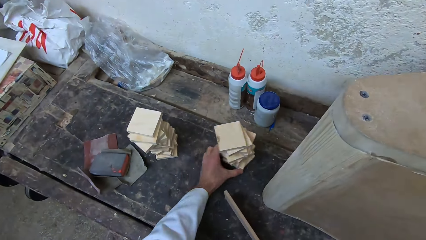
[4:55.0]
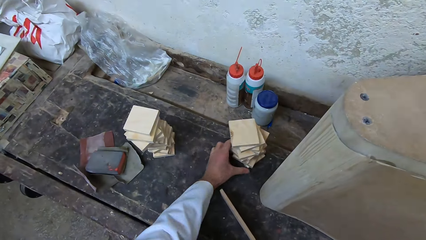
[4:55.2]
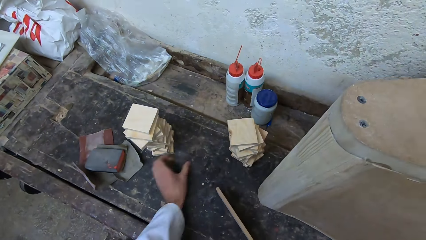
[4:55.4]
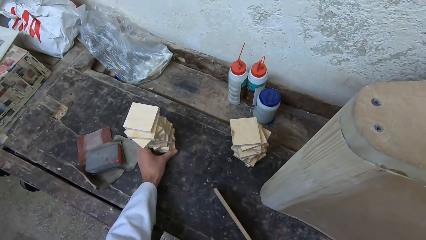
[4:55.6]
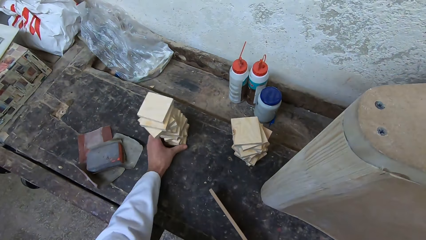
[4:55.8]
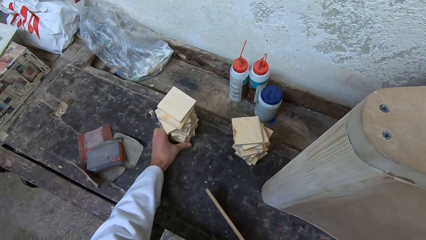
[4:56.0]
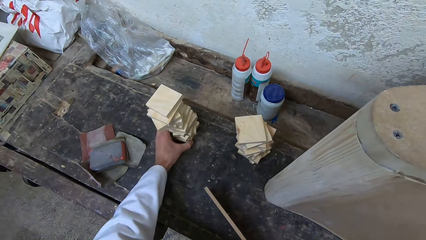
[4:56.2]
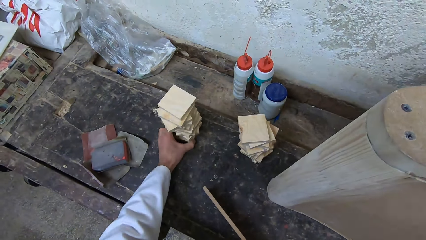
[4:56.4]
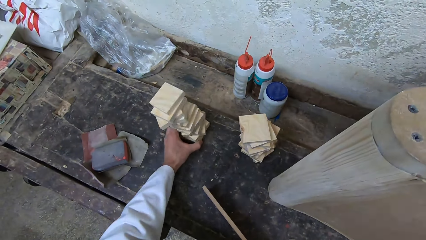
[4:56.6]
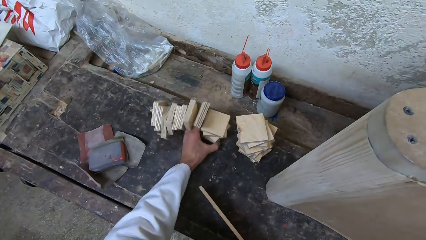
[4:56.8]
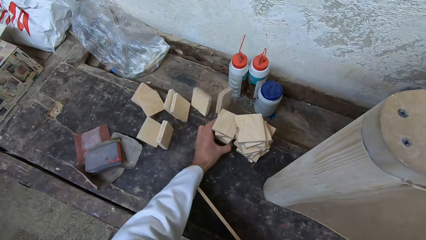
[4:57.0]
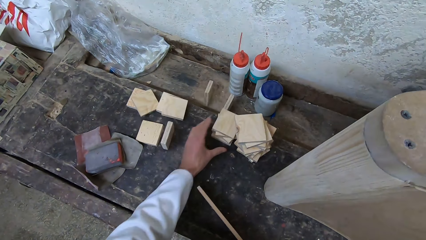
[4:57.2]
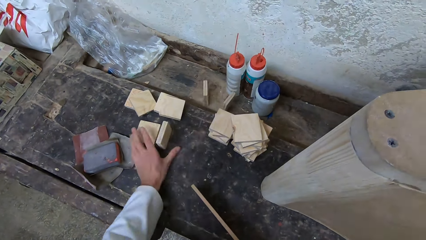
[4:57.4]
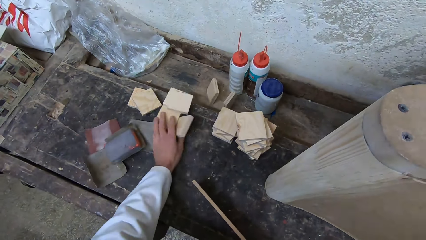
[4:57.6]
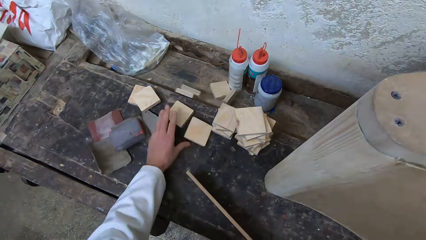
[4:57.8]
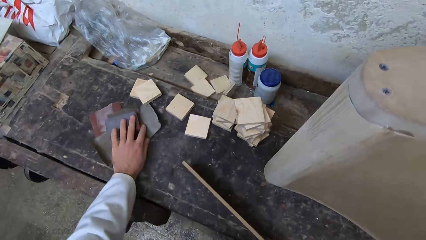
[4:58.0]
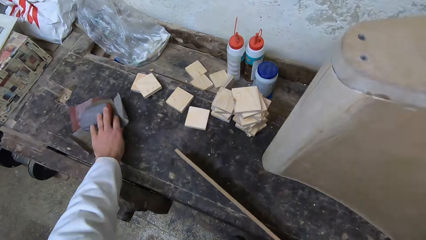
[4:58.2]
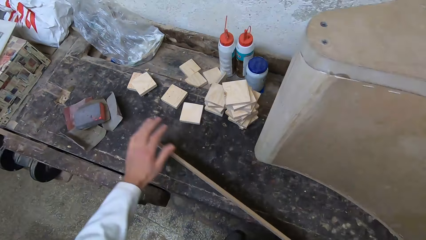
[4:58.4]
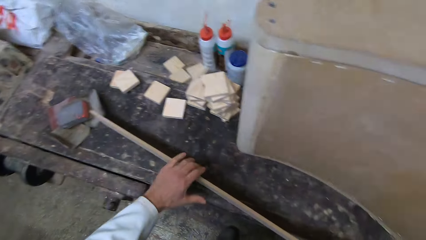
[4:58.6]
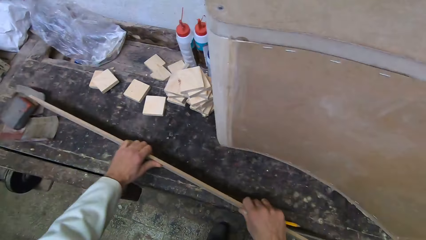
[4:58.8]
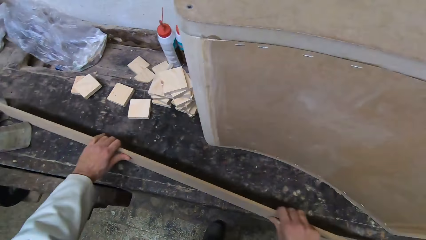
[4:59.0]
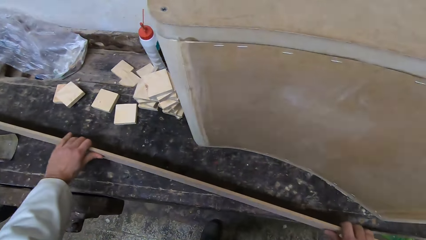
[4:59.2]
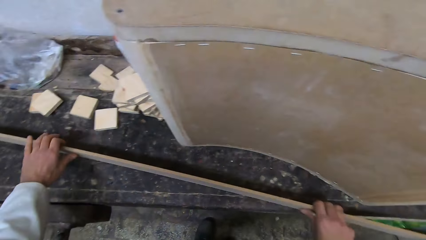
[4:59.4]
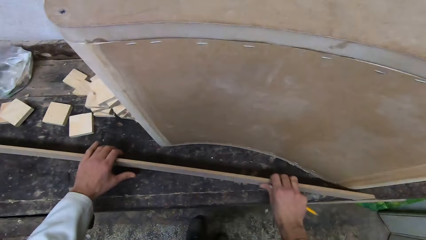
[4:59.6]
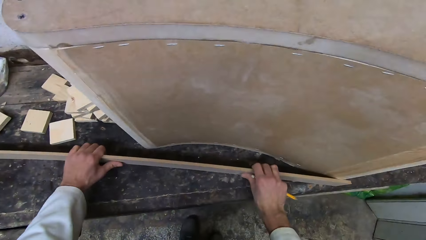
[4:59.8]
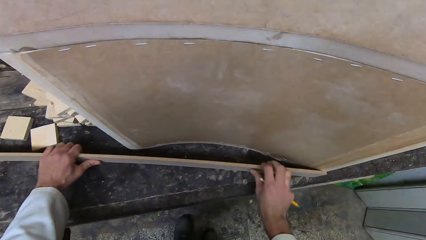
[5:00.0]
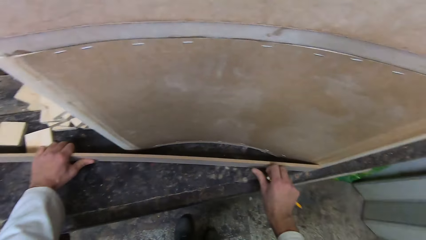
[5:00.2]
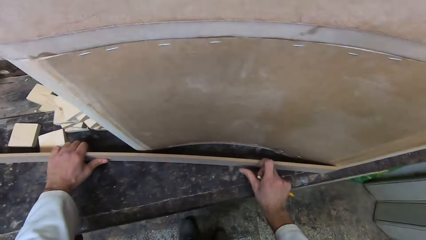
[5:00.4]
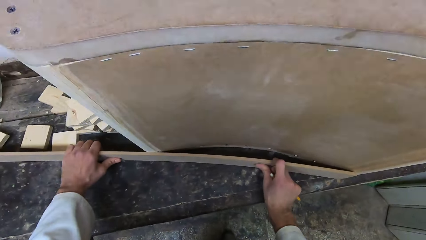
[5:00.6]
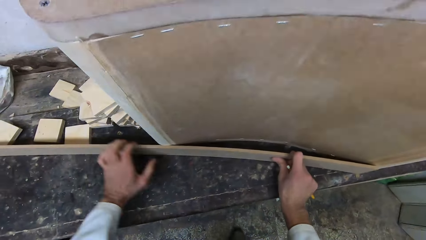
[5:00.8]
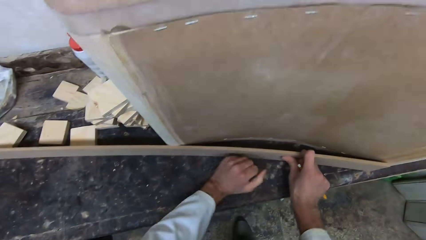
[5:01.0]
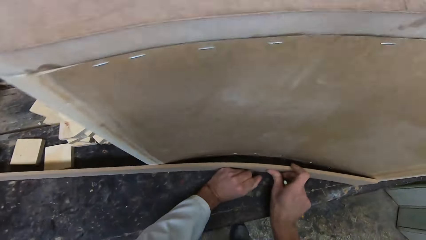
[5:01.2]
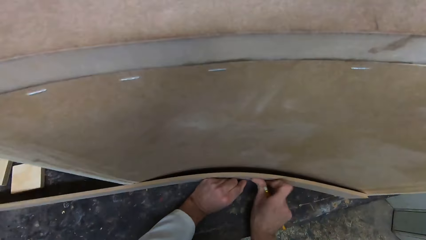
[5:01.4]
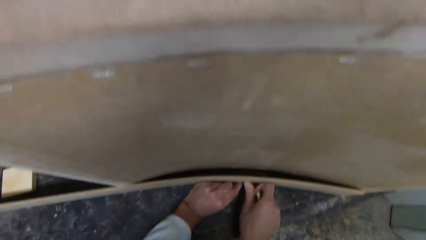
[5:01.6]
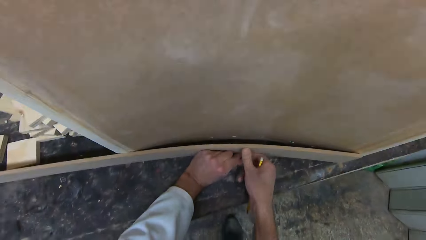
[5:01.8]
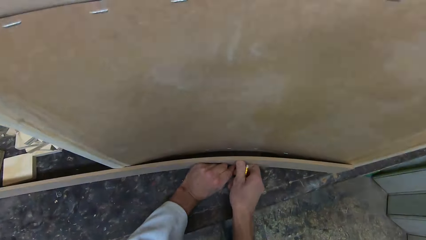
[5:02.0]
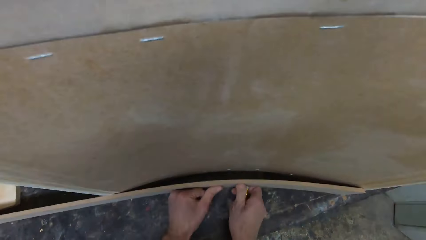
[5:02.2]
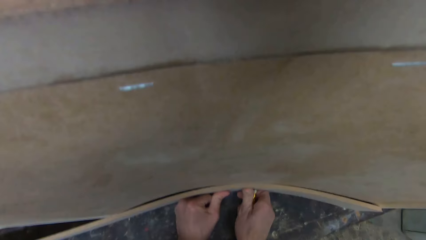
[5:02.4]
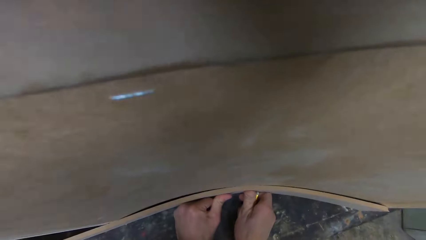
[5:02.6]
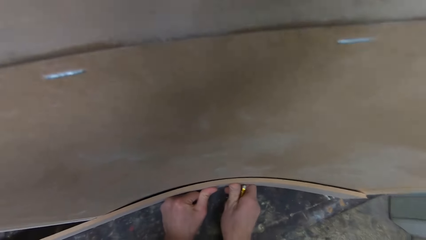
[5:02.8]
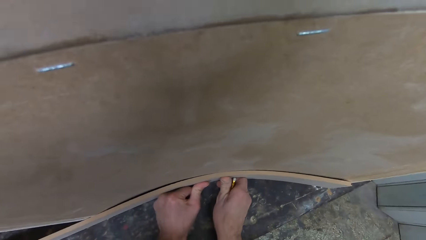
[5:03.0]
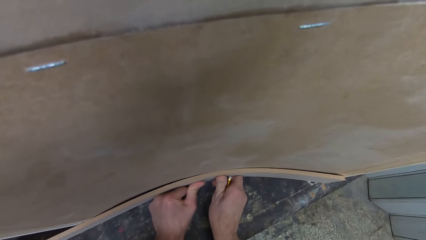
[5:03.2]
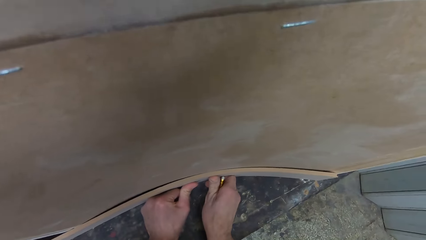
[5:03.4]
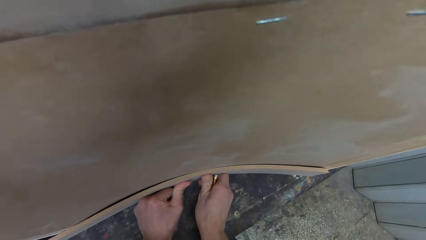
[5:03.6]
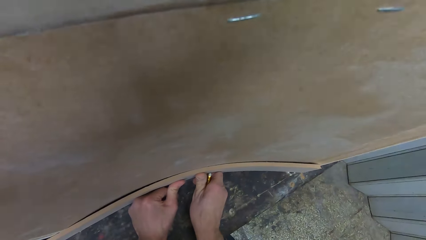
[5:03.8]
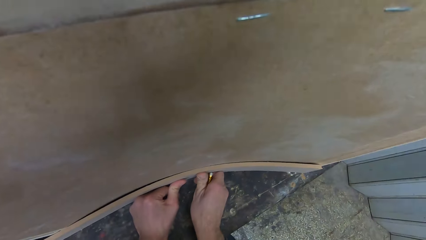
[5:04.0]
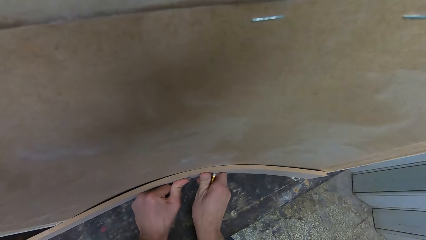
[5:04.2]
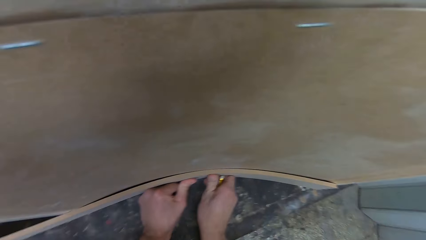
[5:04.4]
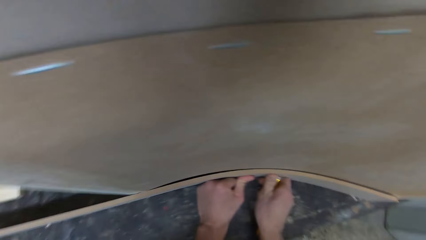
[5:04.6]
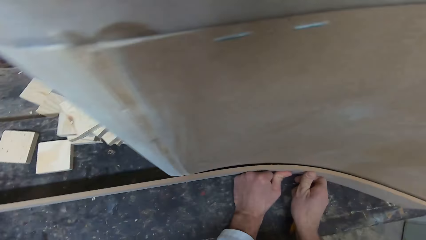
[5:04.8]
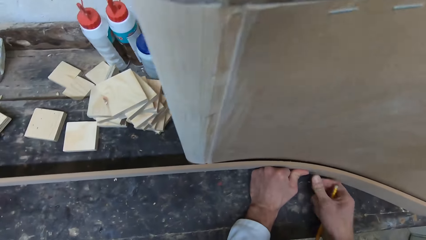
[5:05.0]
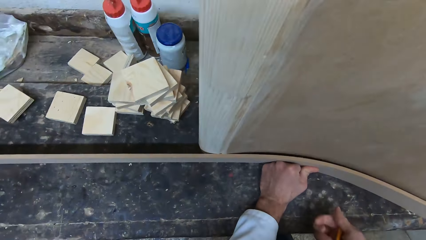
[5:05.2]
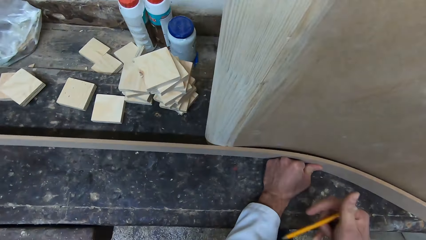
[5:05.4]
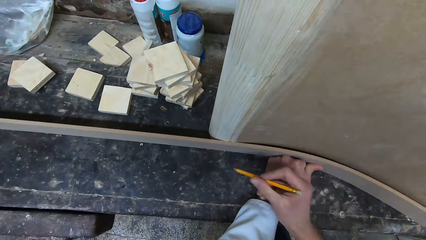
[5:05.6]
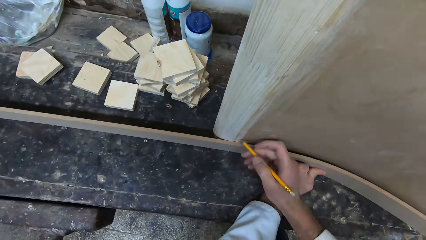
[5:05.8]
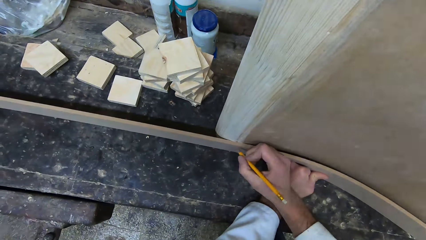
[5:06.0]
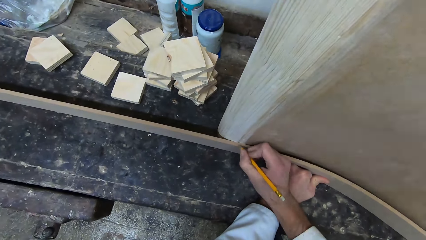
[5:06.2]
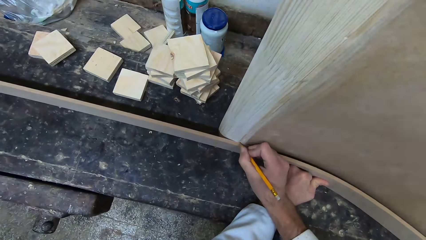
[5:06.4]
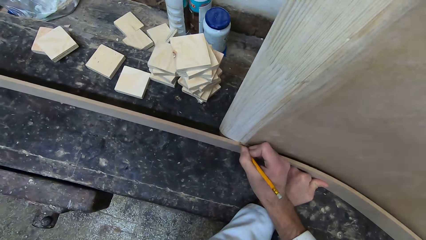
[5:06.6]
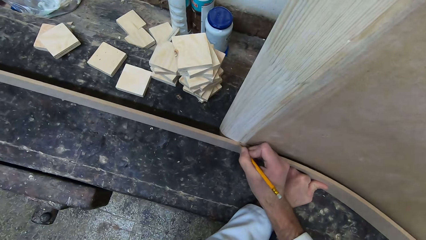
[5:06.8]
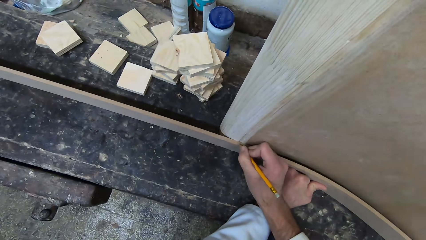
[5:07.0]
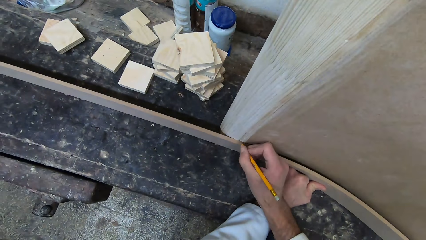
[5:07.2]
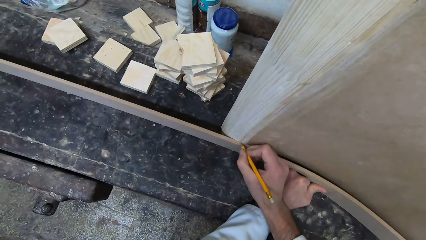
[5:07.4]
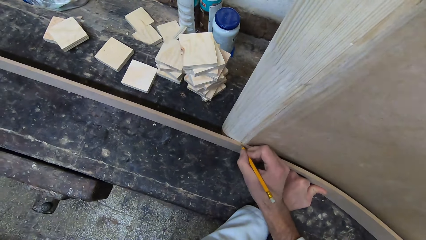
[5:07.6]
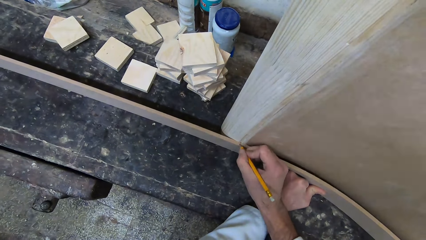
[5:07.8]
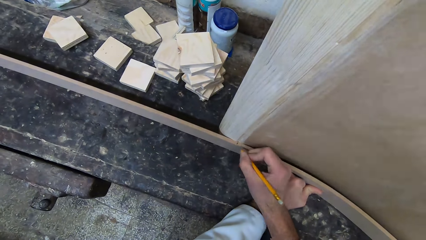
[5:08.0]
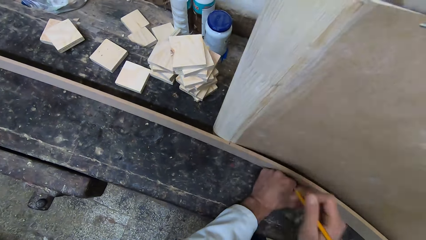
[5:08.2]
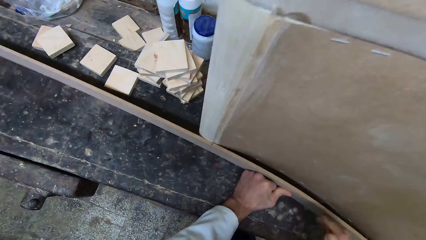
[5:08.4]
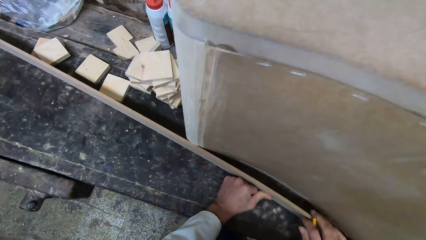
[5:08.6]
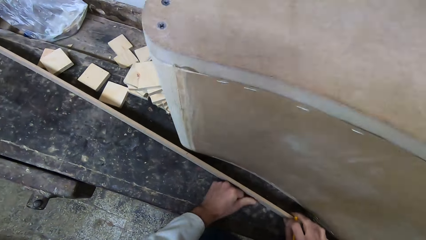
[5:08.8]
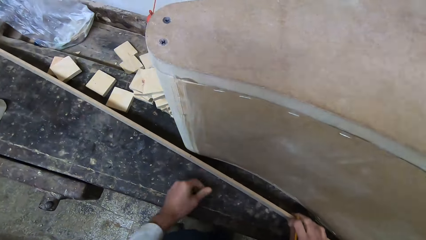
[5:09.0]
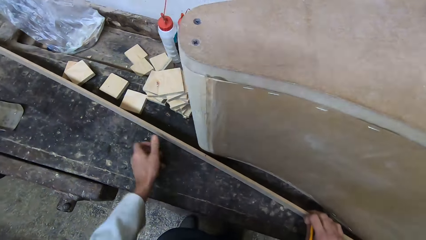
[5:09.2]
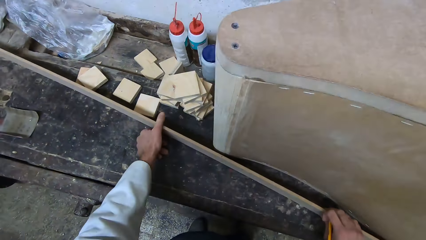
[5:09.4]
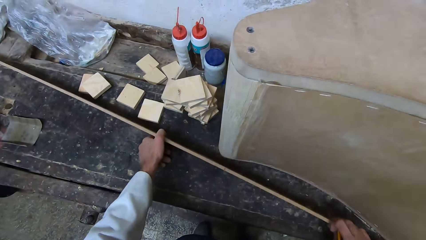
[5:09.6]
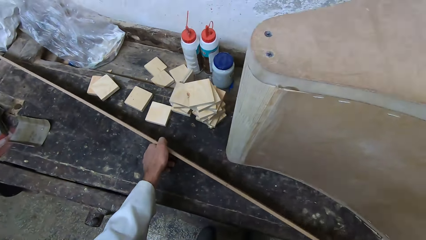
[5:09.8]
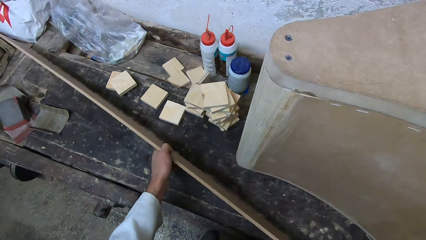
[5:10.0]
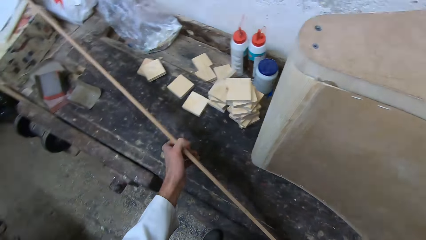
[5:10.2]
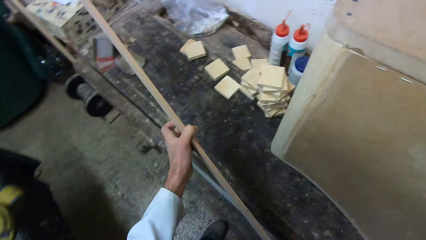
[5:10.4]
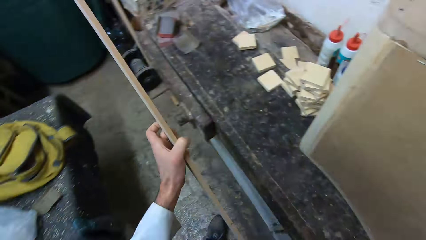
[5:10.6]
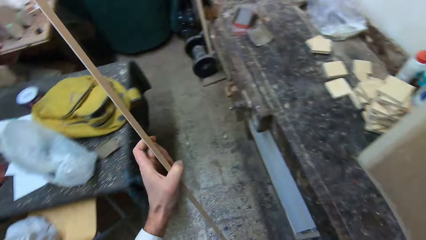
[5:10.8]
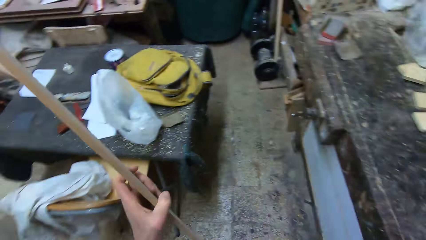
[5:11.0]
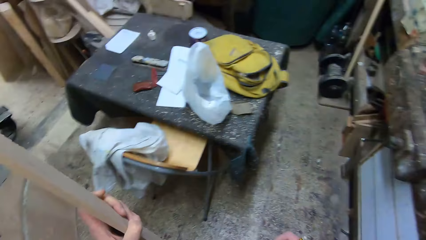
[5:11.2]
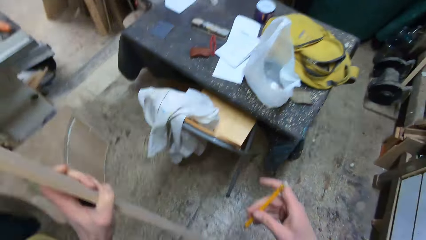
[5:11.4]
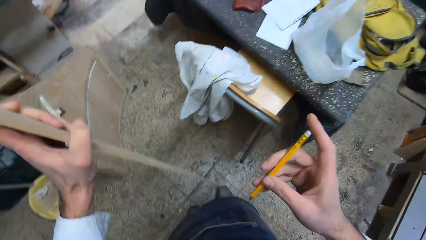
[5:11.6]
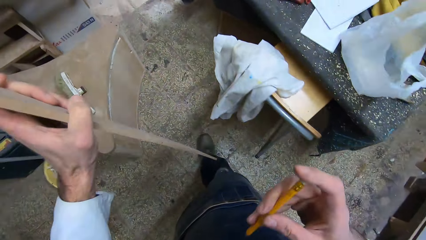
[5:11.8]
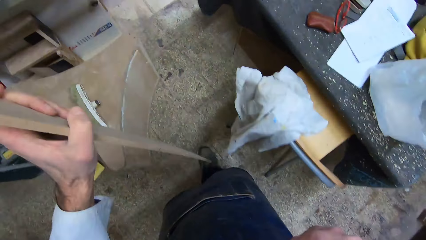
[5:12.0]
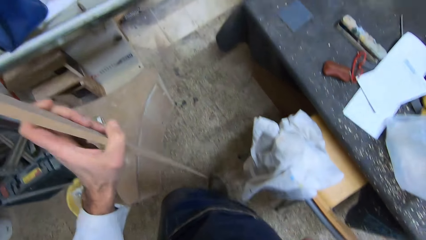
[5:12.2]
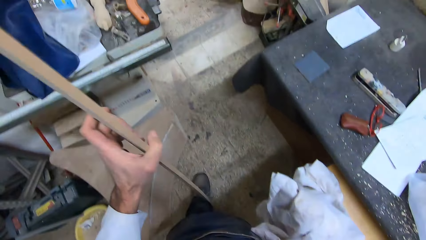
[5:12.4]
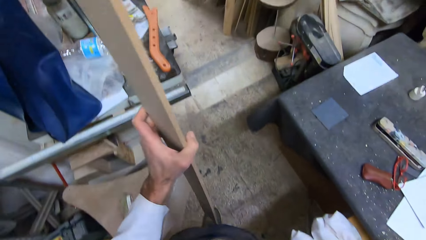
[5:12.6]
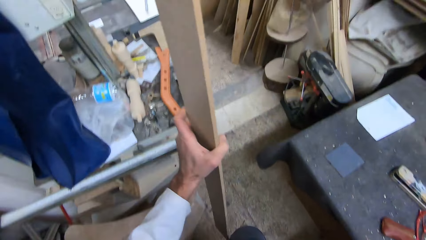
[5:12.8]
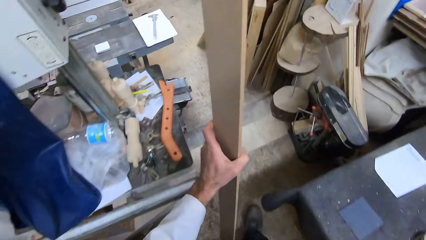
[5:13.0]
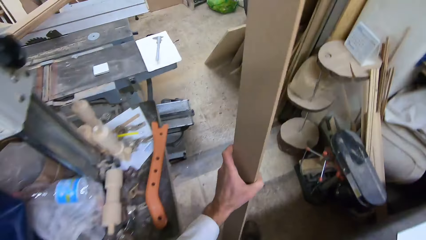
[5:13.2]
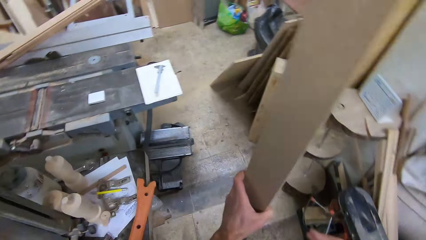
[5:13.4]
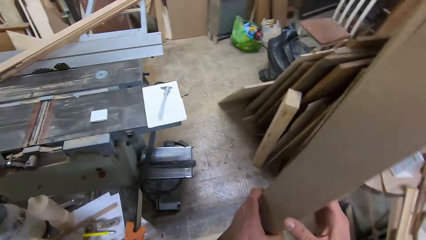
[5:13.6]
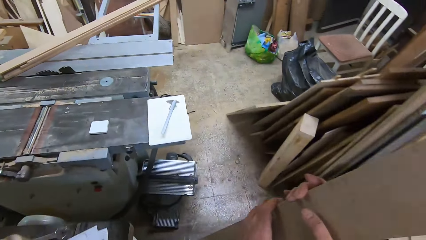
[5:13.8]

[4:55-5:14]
The camera wearer shifts a pile of square wooden blocks. They move the wood. They bend the wooden plank. They measure the wood on the box. They mark the wooden plank with a pencil. They take the wooden plank from the workbench. They walk around the workshop. They place the pencil.
